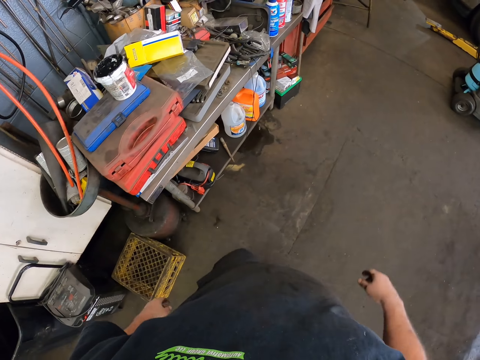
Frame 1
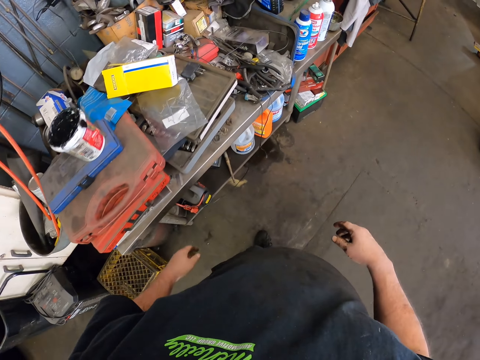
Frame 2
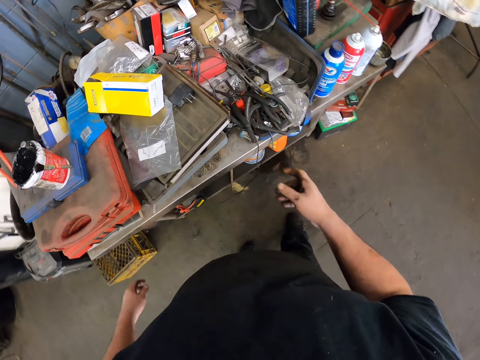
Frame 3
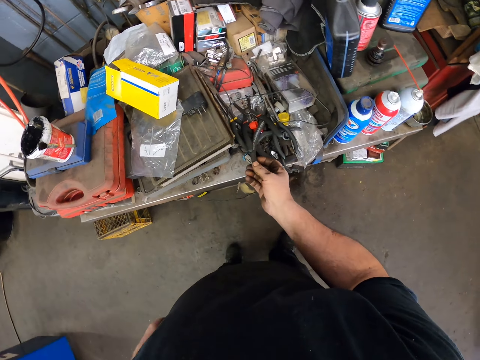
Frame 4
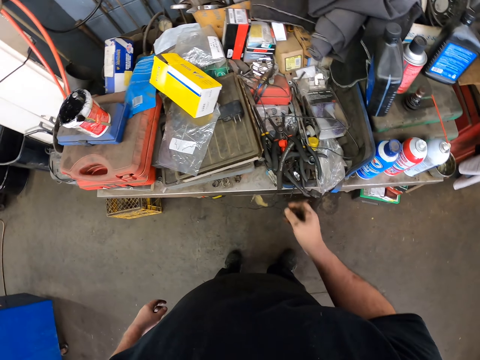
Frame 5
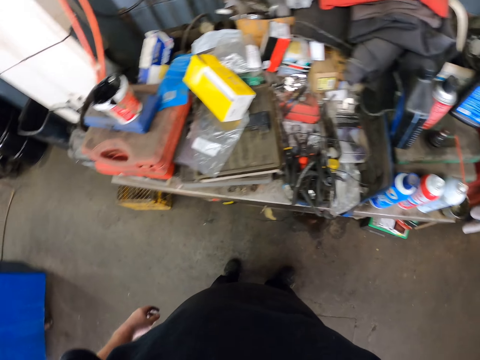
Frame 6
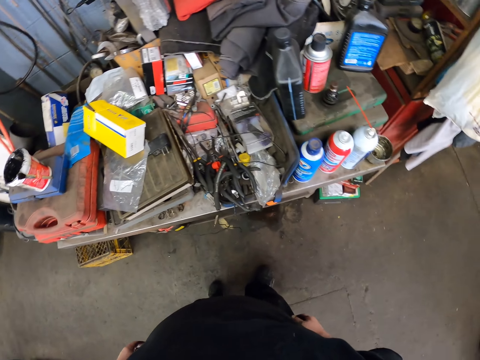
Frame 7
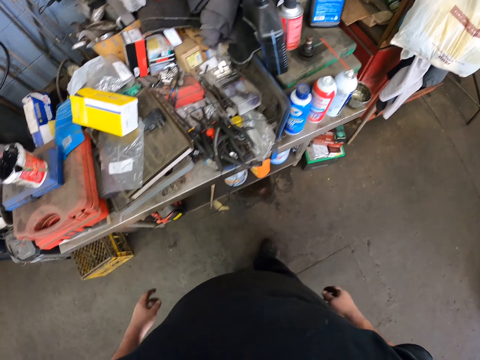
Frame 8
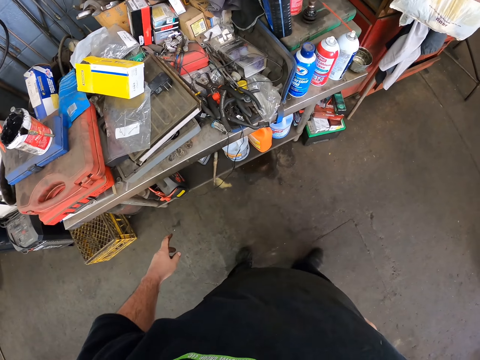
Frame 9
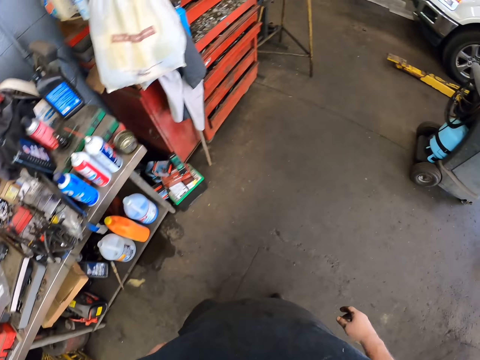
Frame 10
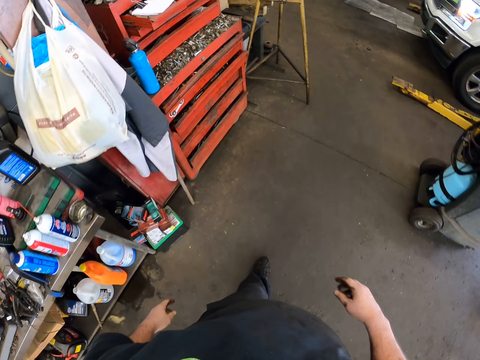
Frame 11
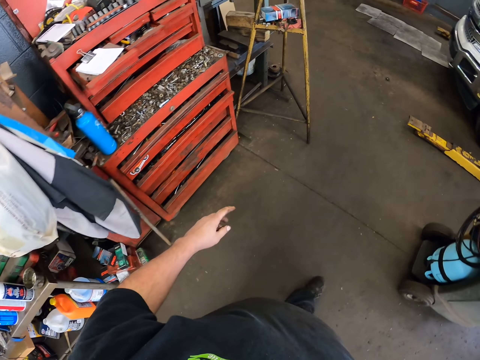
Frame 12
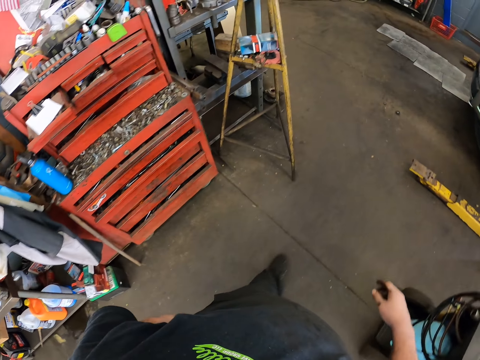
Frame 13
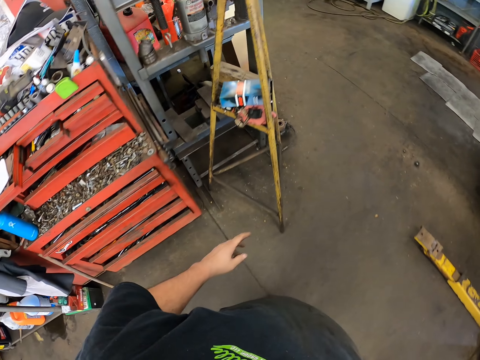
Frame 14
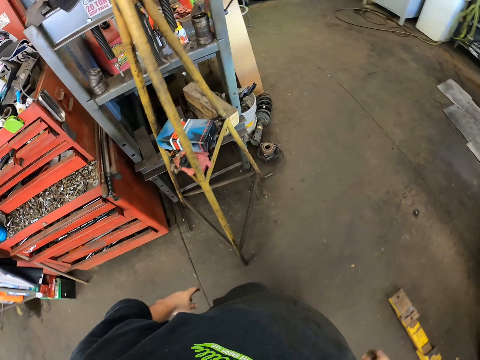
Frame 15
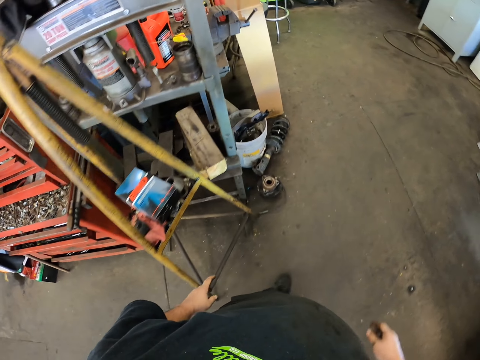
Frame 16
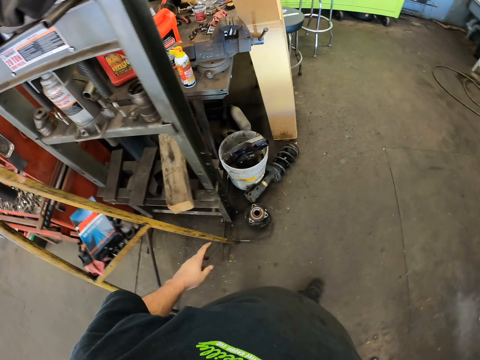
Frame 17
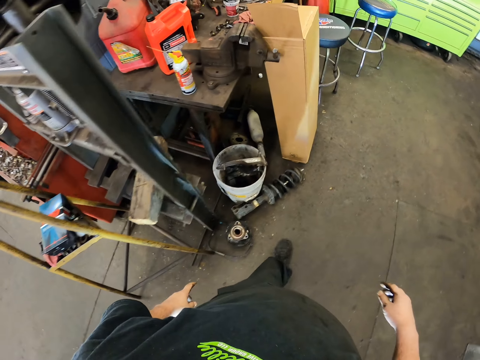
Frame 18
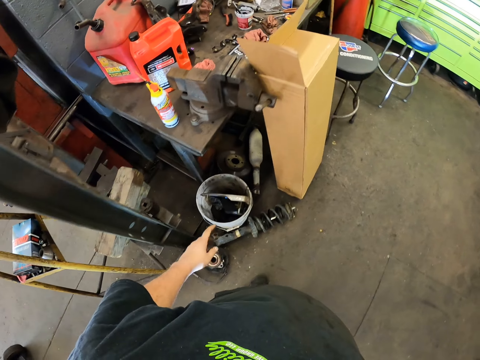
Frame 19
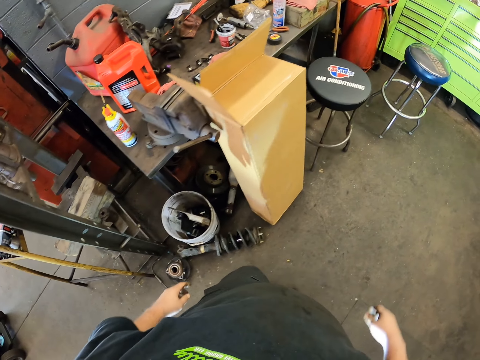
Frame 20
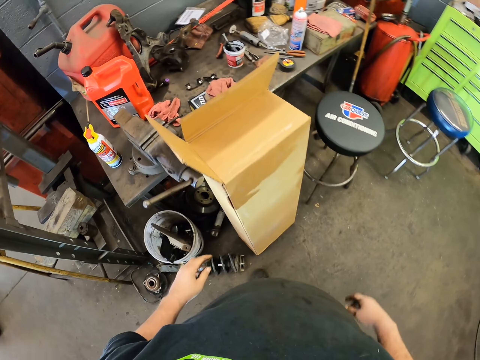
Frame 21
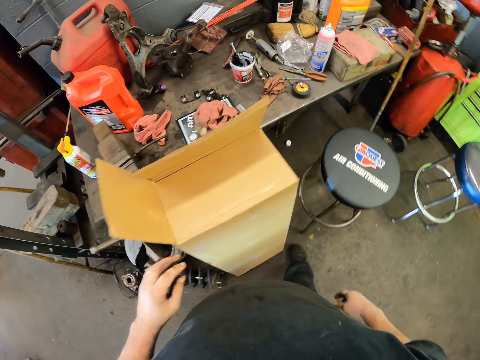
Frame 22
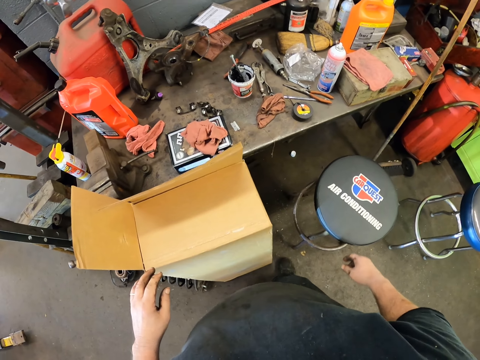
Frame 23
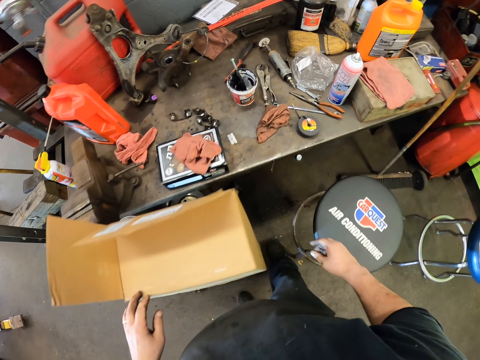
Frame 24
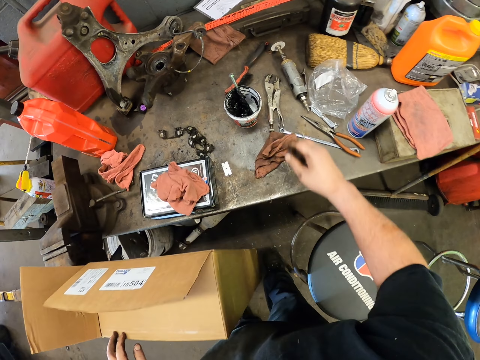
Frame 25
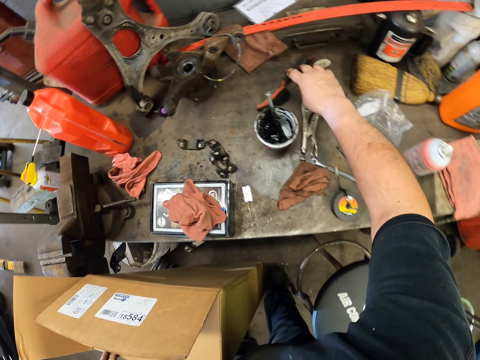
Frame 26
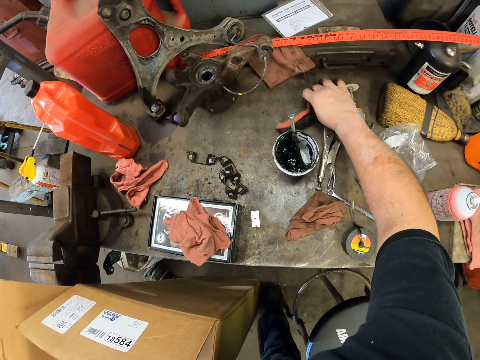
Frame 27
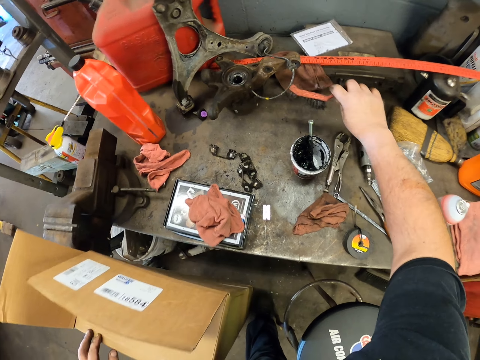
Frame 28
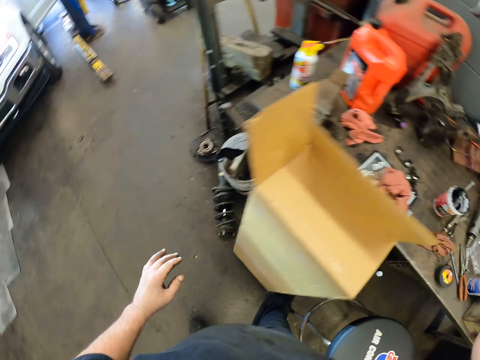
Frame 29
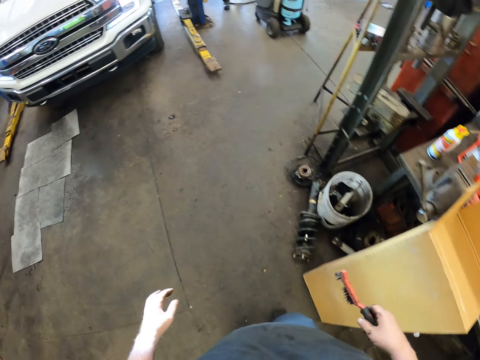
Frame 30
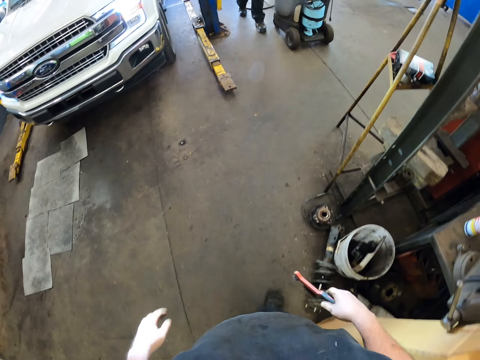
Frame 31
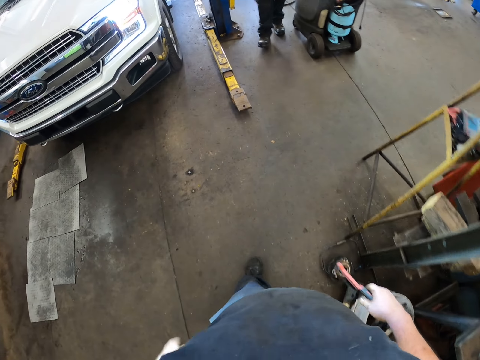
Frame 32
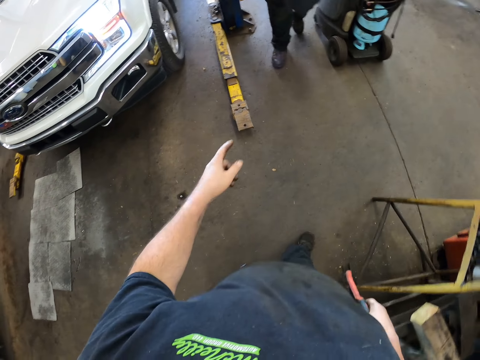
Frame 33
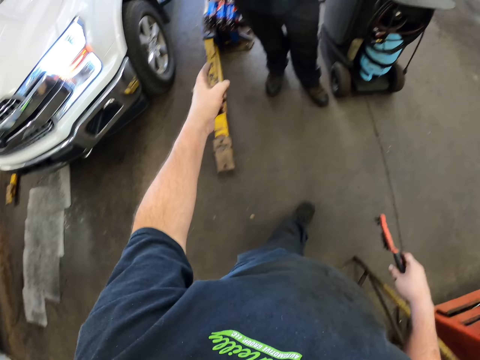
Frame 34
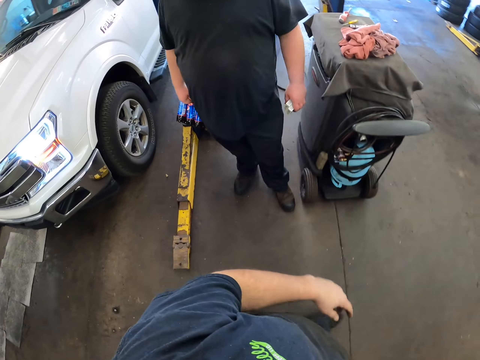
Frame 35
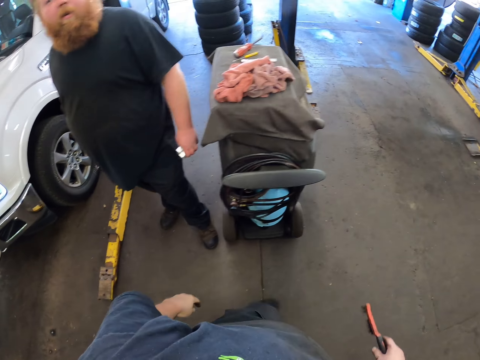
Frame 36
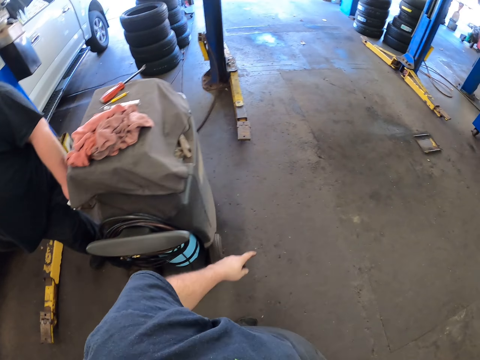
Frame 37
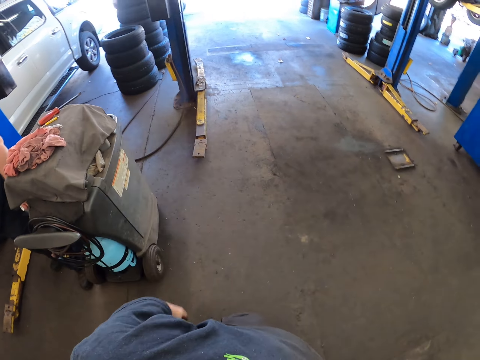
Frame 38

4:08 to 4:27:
The camera wearer moves the pliers. They move the leg, look around, step forward, and walk around. They pick up the brush. They step forward. A man walks around. The camera wearer walks around. They step forward. The man looks at the camera wearer. The camera wearer steps forward.

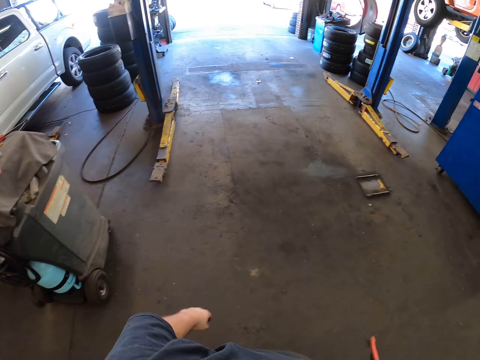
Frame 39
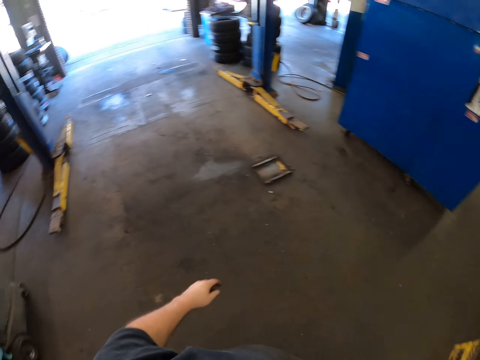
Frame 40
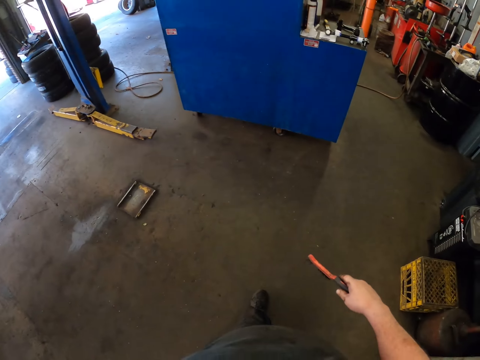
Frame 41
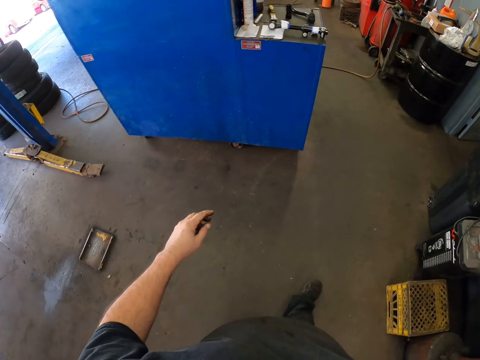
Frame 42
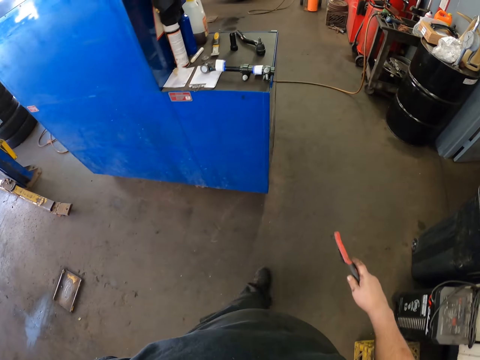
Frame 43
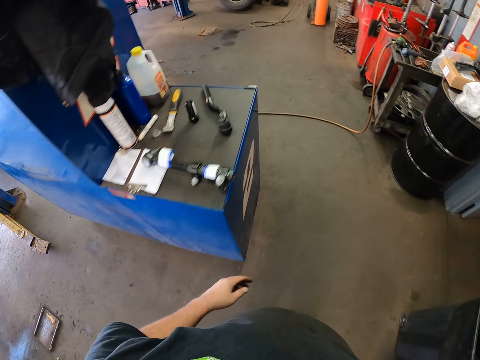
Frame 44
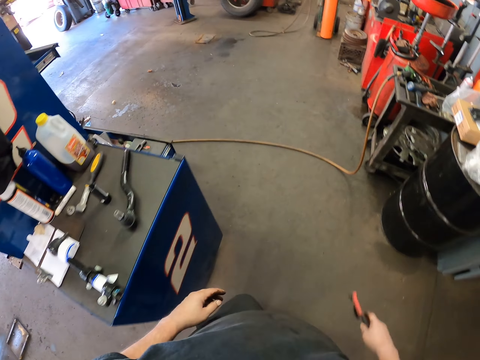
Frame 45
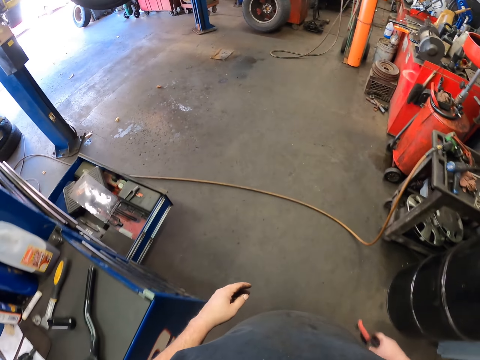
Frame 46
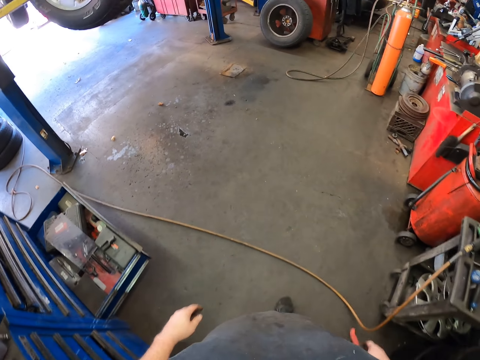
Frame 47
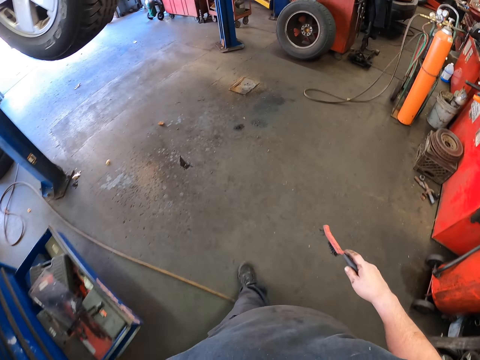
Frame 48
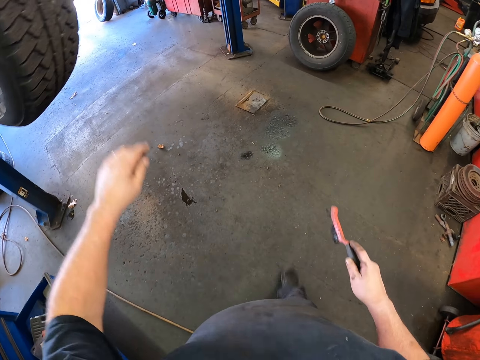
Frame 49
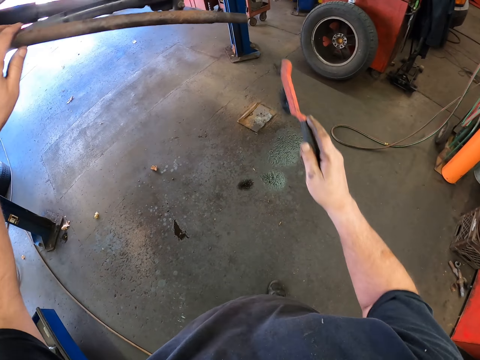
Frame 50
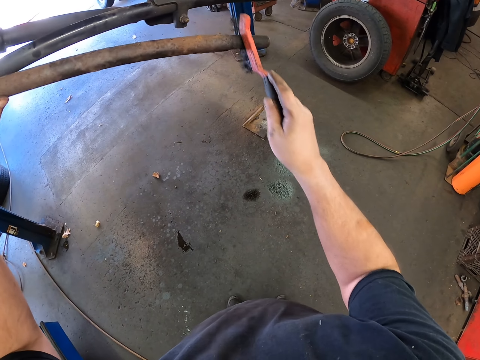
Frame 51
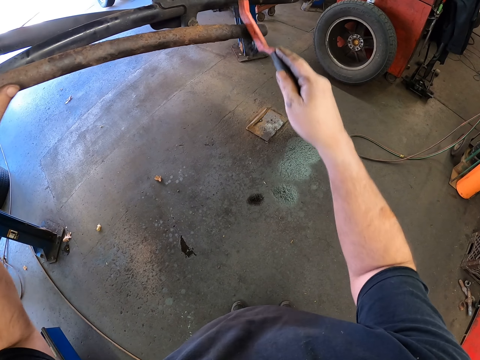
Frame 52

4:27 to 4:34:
The camera wearer touches the metal. They remove dirt from the metal with the brush.
